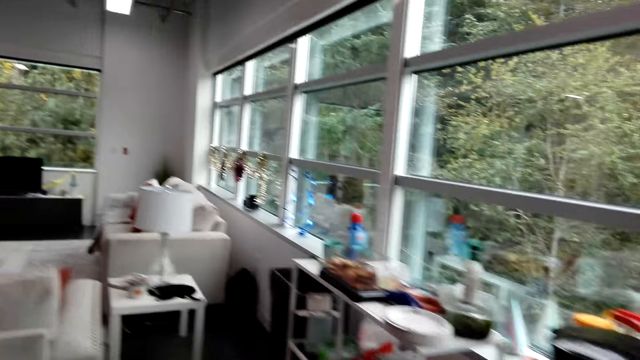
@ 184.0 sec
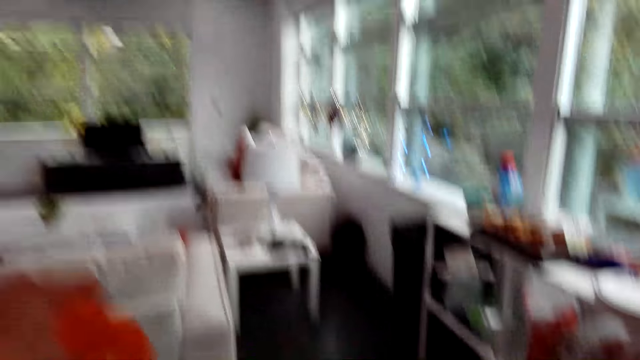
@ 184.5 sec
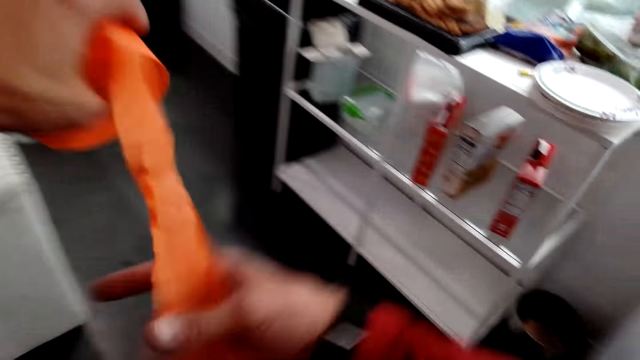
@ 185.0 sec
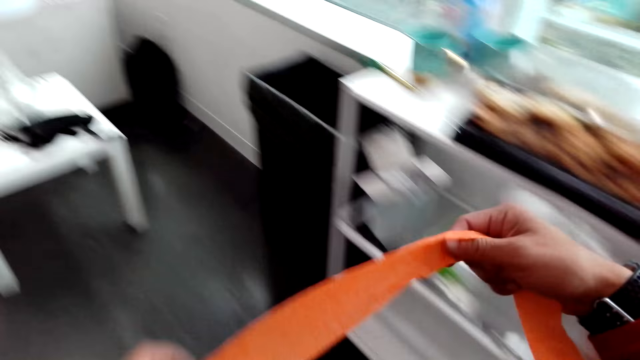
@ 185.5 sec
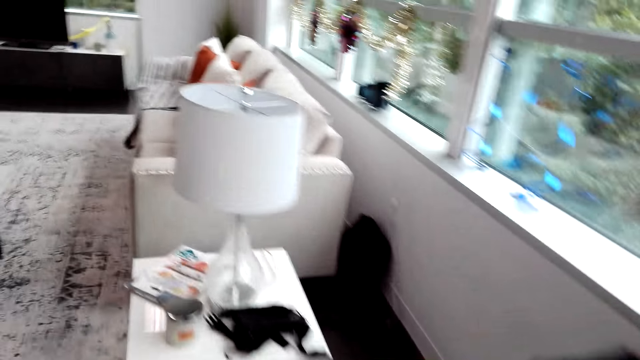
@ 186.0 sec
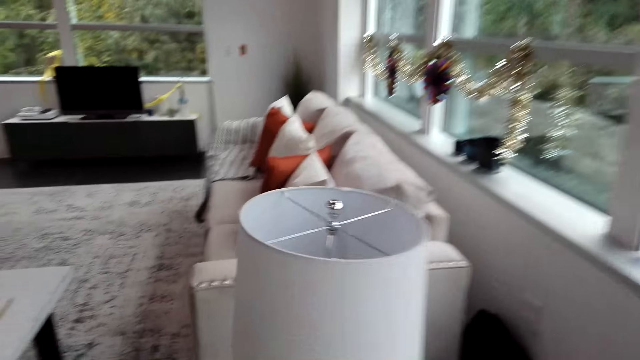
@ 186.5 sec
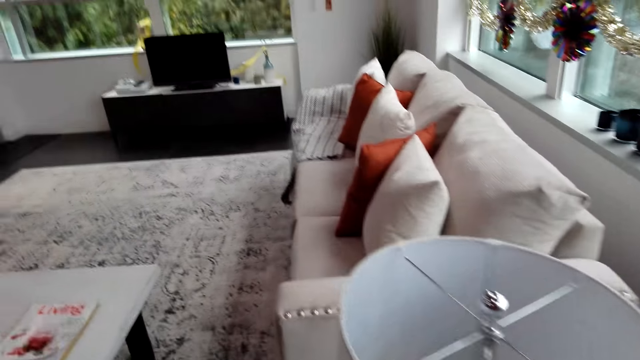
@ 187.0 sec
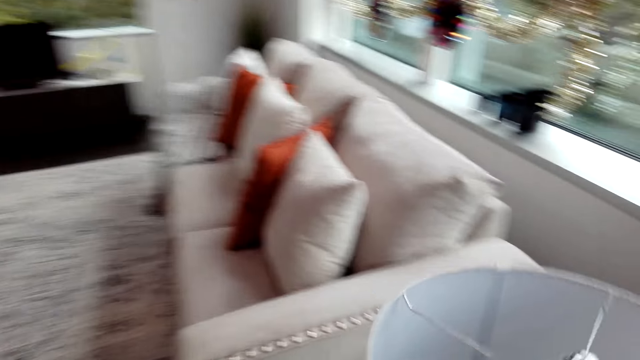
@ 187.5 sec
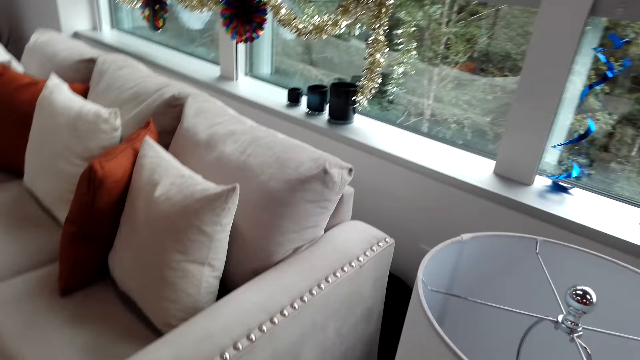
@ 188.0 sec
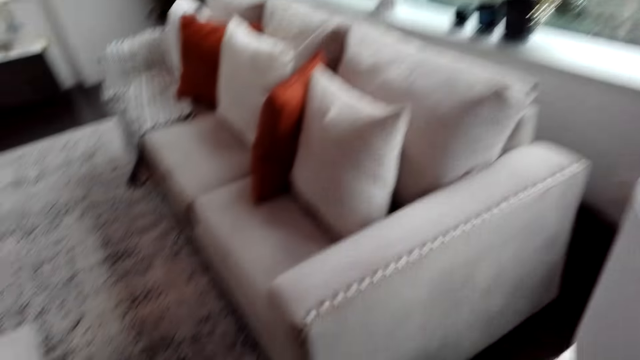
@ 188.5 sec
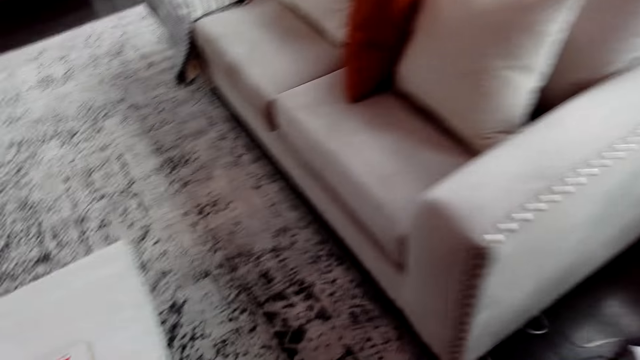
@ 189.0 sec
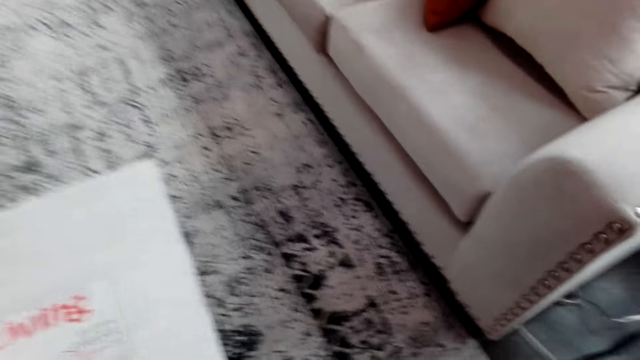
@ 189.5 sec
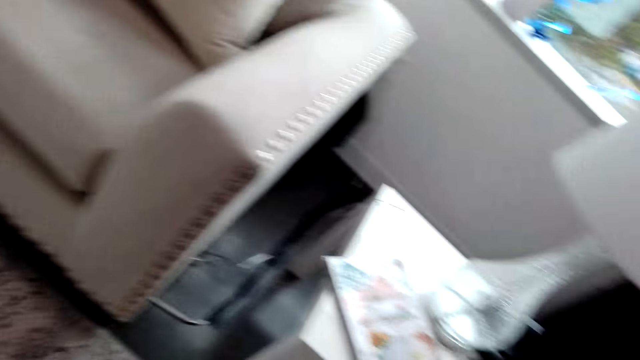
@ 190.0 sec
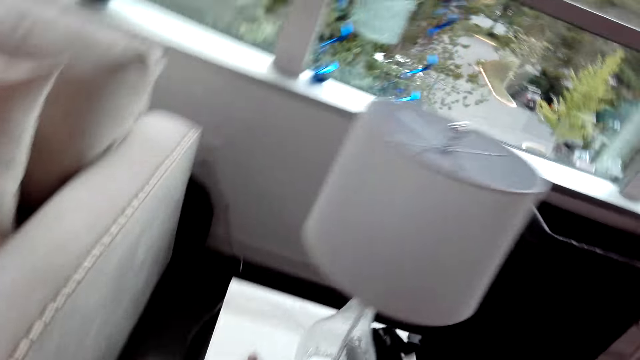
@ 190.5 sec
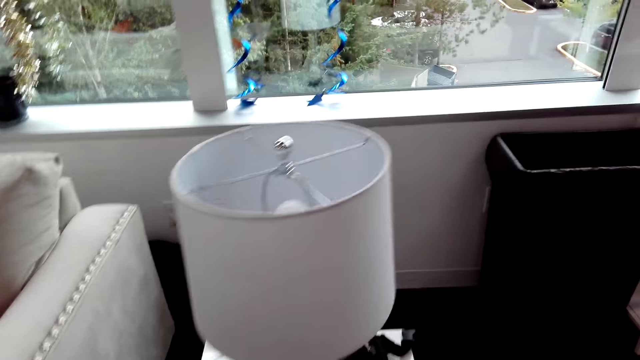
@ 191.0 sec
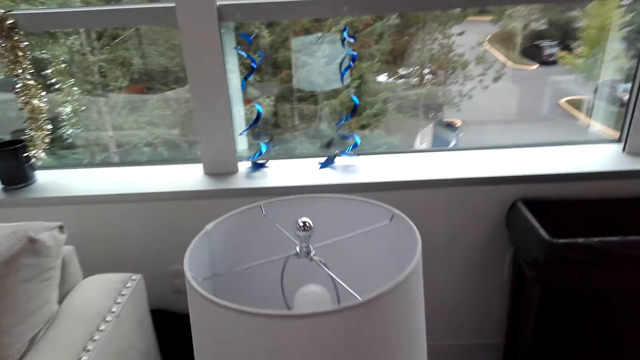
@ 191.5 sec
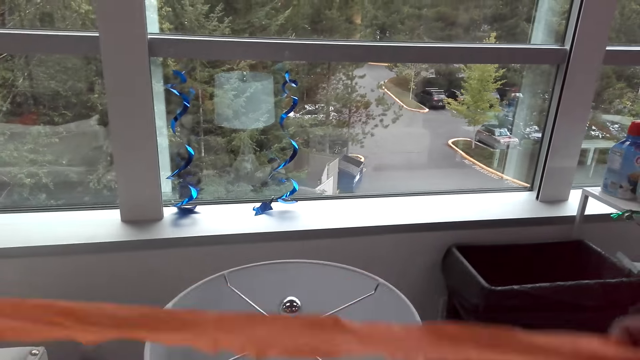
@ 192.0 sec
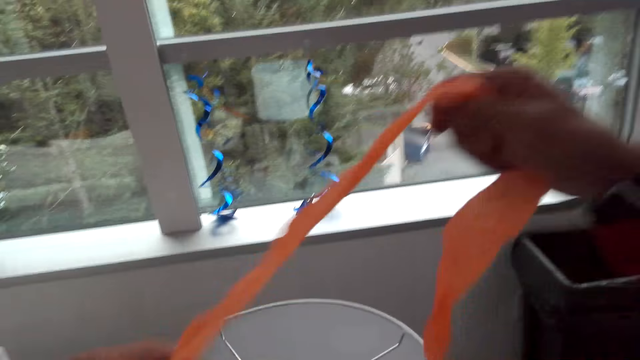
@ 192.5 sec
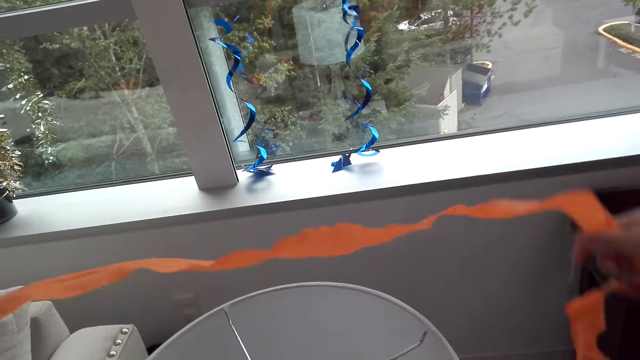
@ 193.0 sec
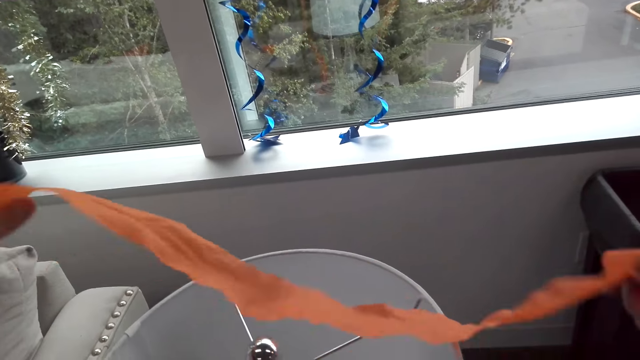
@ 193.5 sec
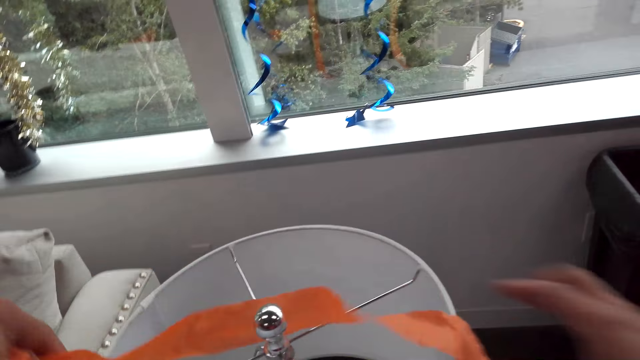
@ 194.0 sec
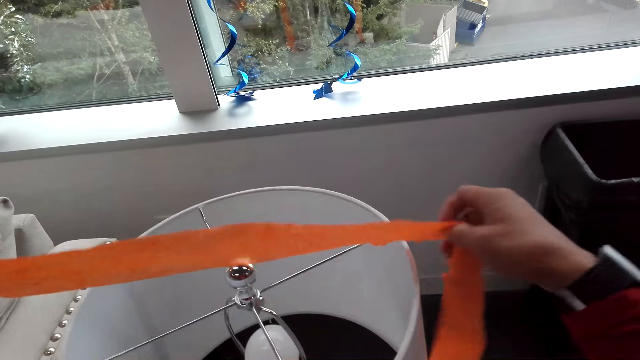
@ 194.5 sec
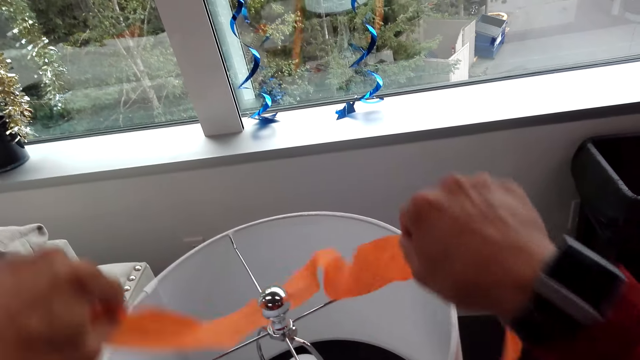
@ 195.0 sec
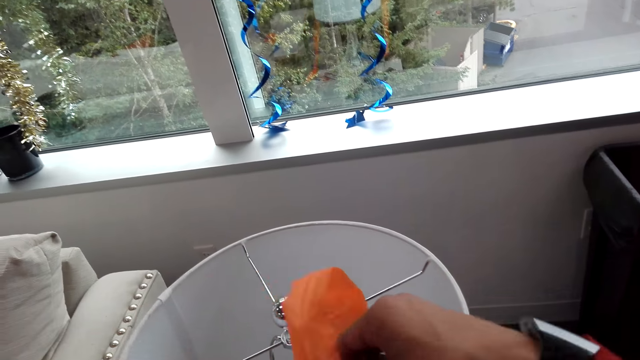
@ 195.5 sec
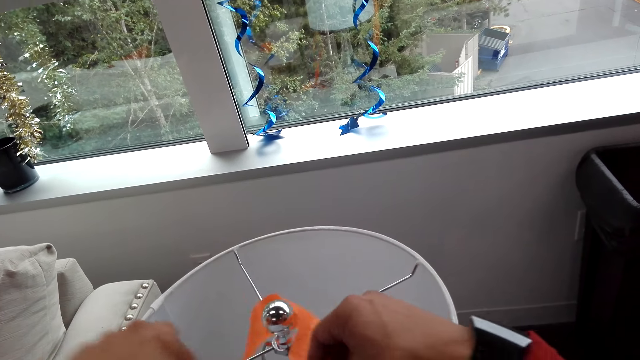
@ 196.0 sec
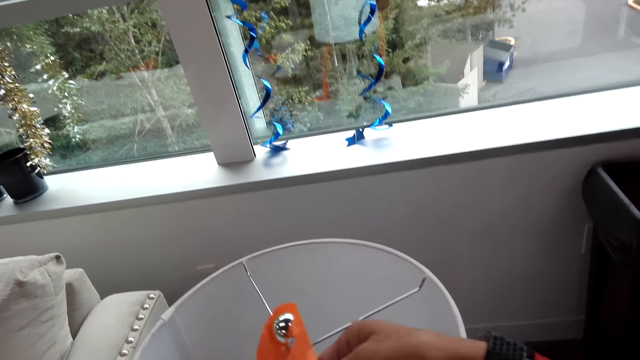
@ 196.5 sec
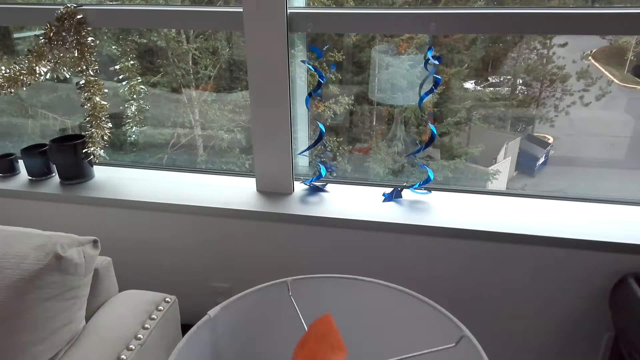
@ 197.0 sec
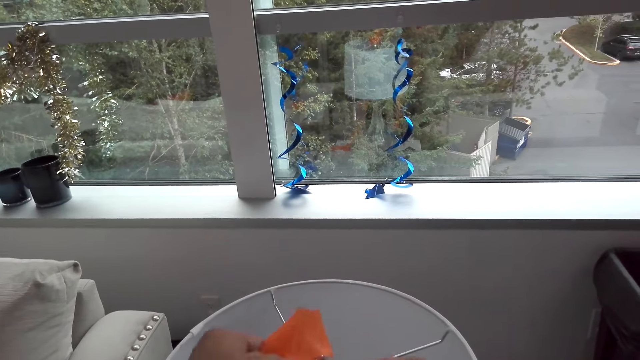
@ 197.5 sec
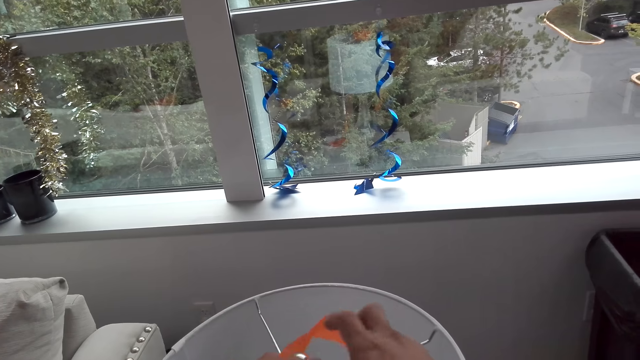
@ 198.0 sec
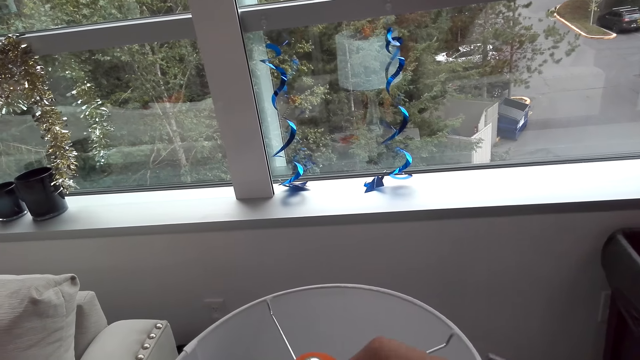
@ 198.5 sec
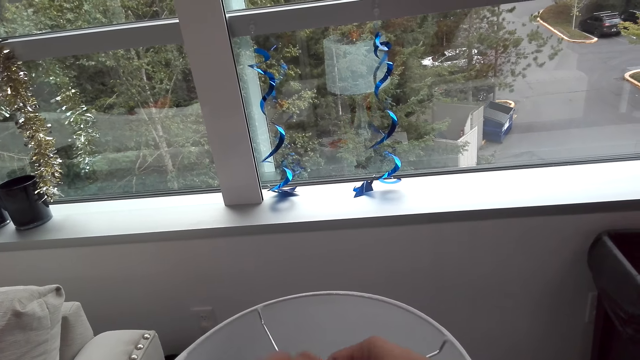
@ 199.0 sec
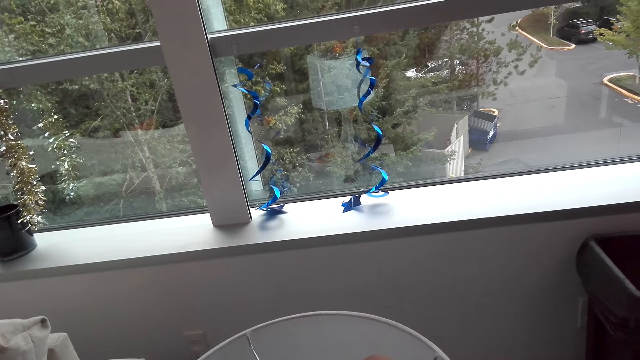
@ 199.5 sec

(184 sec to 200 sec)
The camera wearer turns around the room. They walk around the room. They tie a decoration on the table lamp.

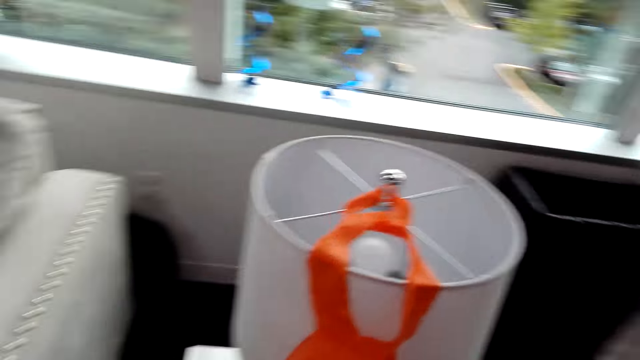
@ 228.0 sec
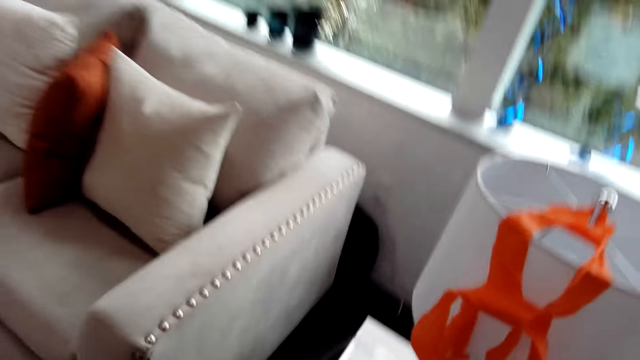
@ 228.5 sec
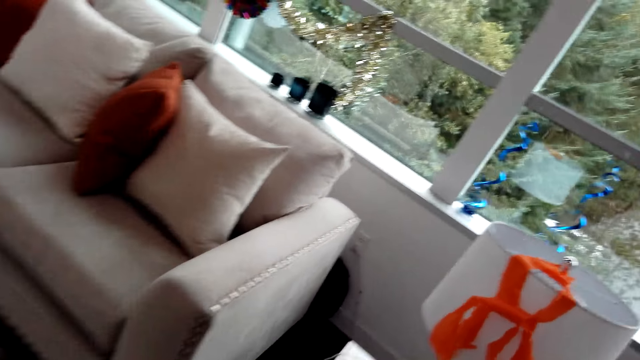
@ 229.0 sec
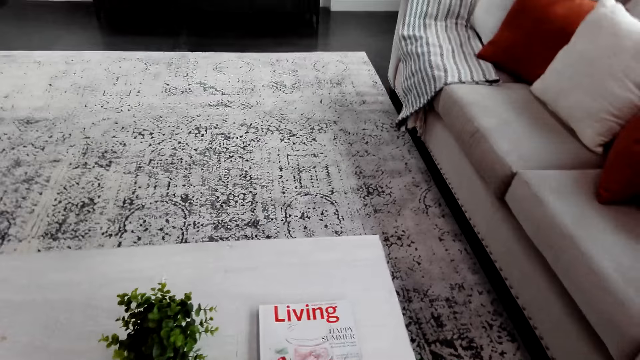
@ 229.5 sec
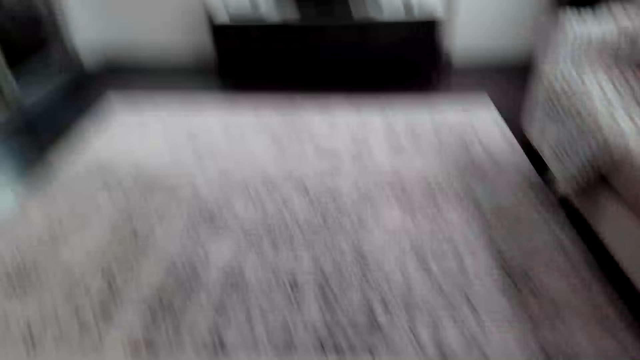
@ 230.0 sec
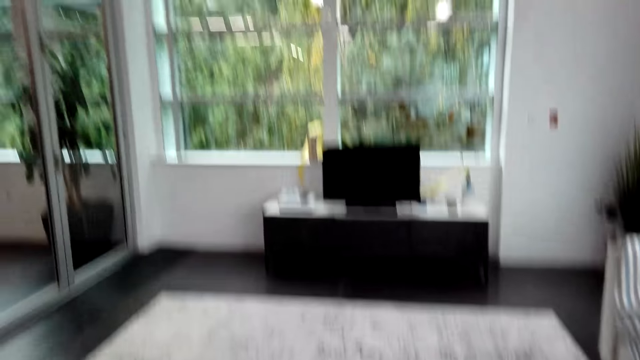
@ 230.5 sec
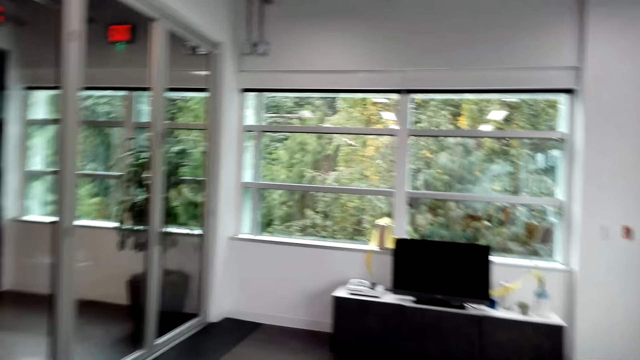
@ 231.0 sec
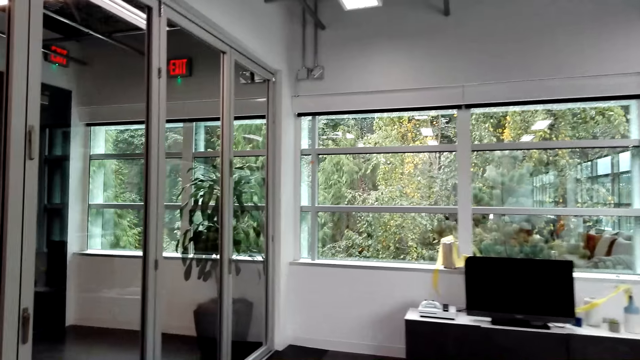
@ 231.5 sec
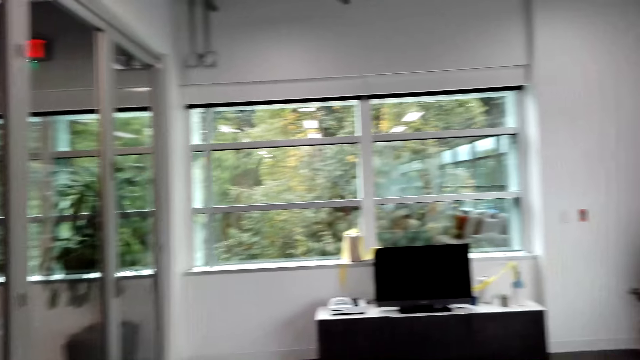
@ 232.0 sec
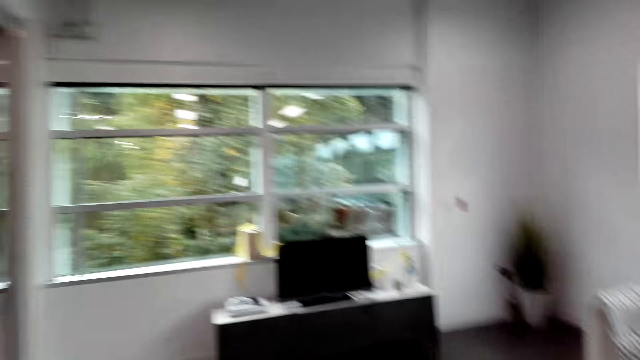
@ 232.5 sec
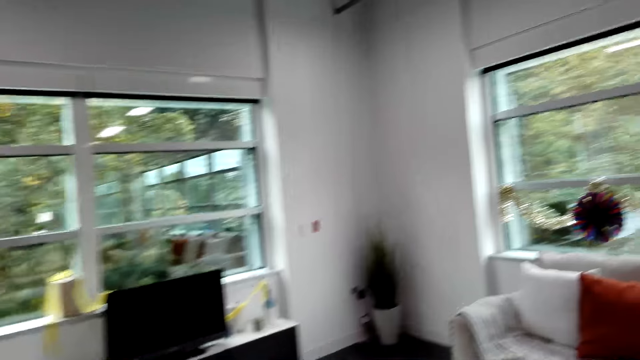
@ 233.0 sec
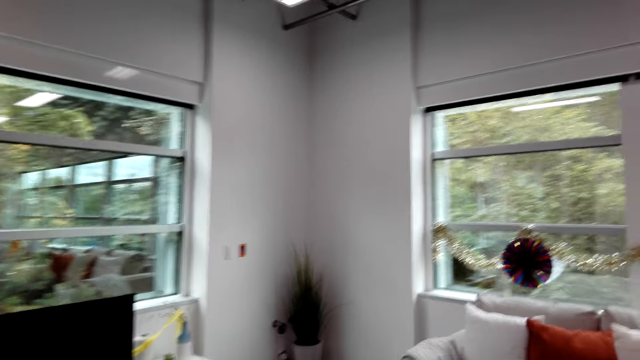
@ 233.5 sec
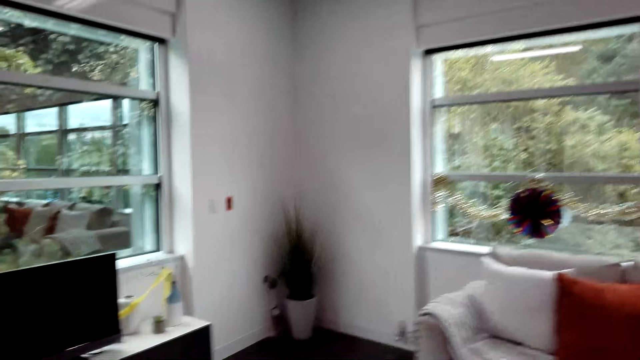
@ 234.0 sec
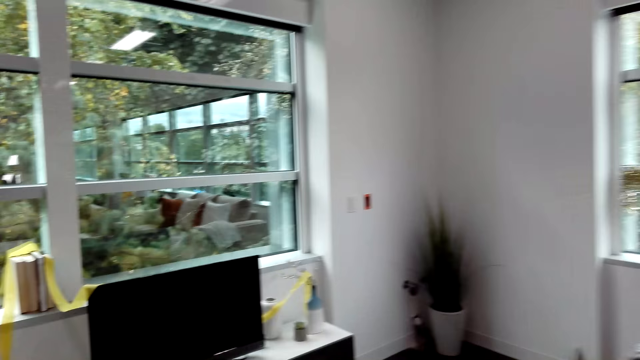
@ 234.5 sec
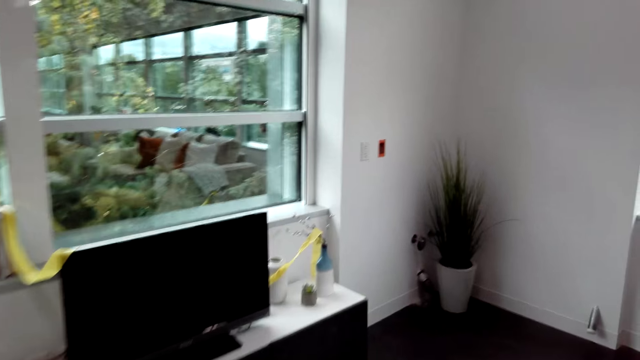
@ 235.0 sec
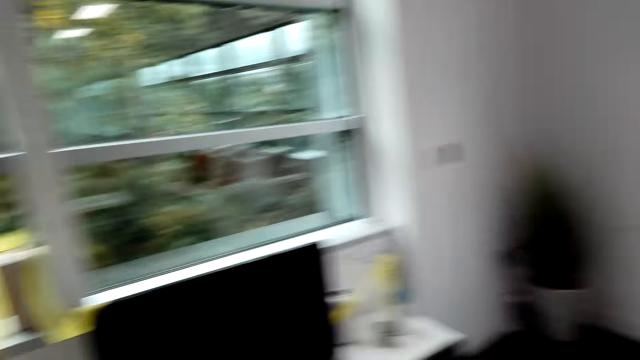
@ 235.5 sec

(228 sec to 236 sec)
The camera wearer turns around the room. They walk around the room.
